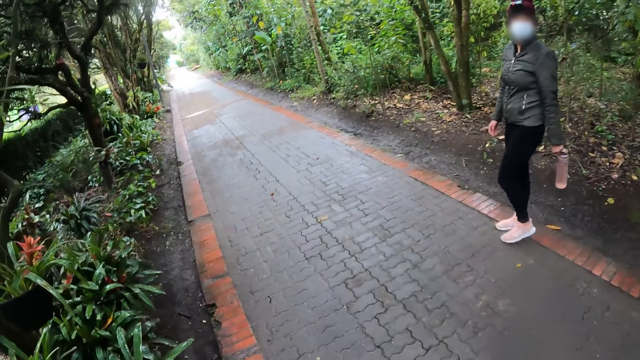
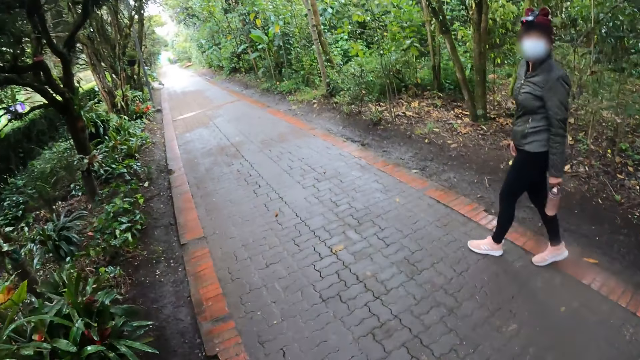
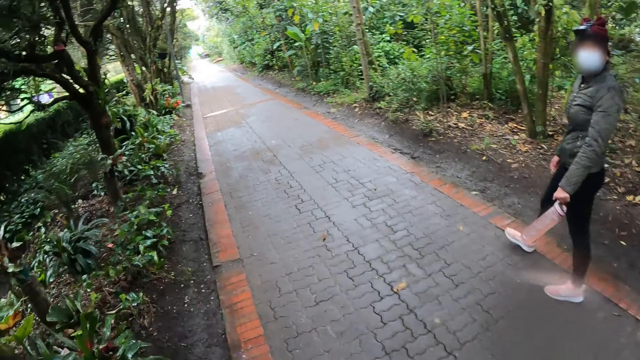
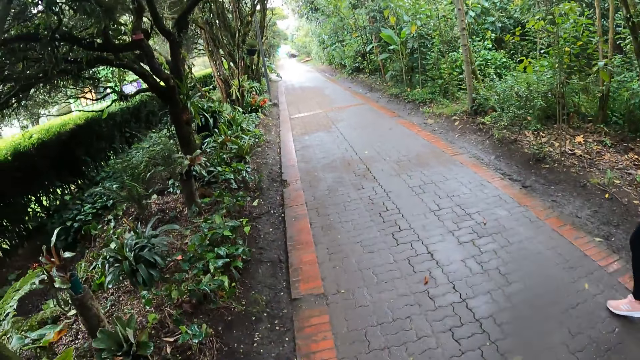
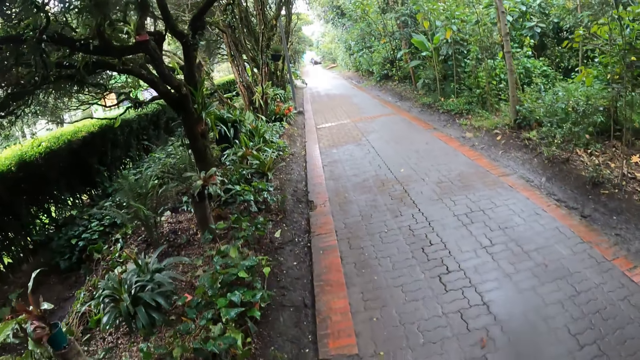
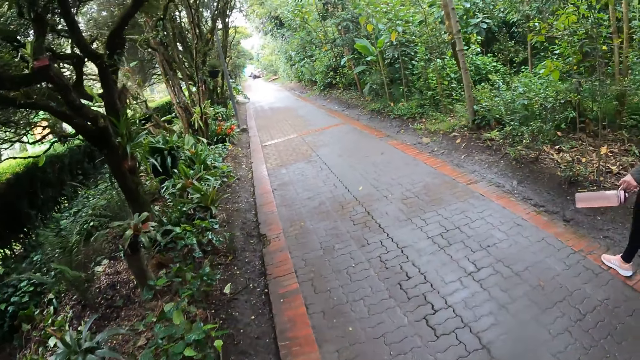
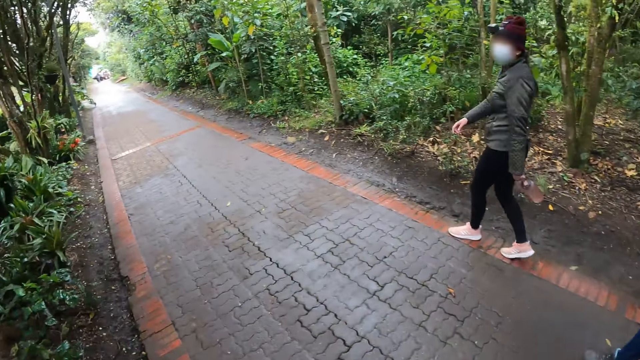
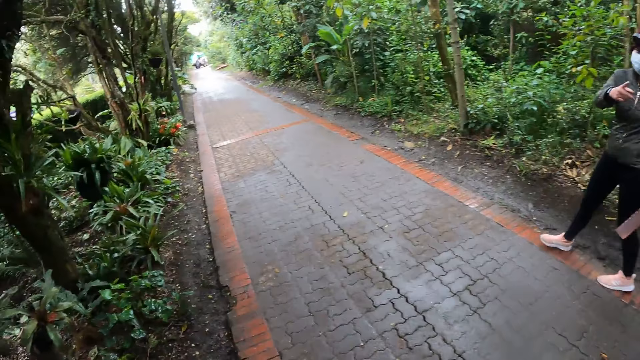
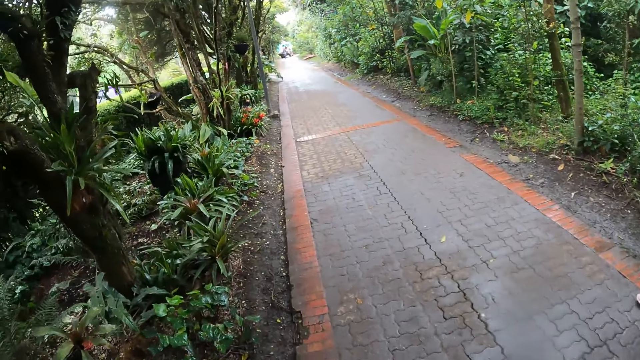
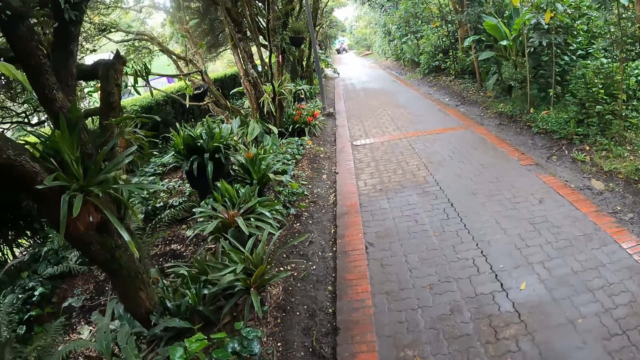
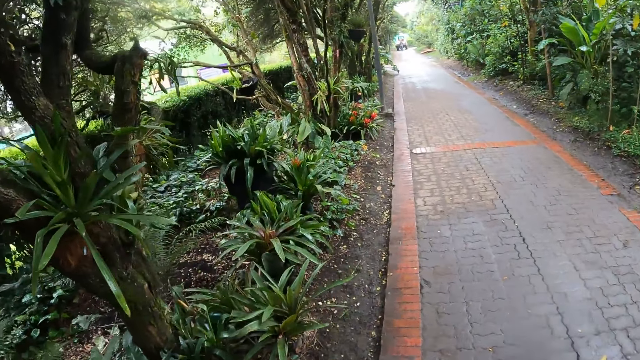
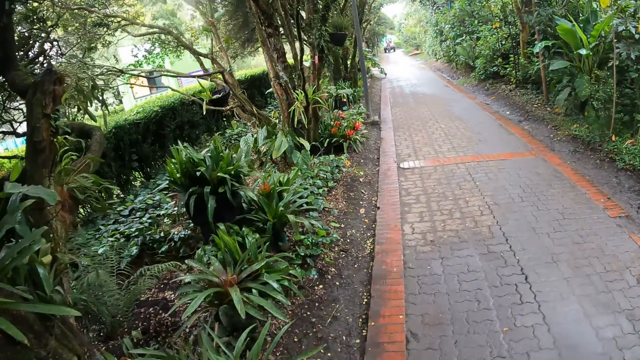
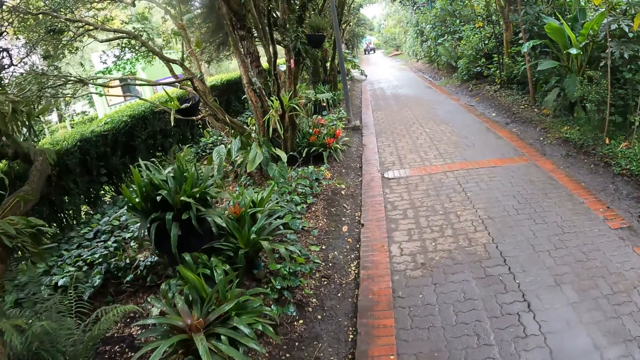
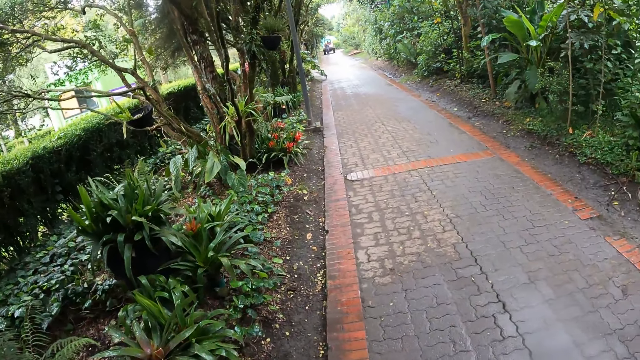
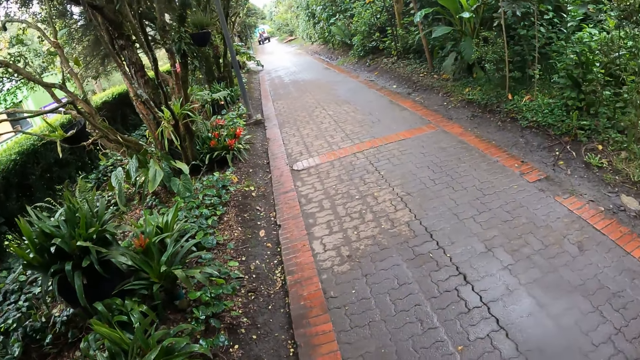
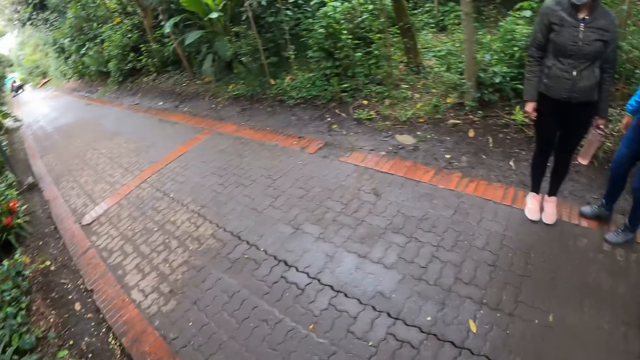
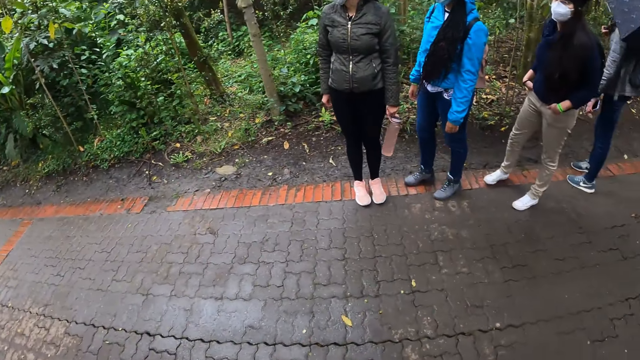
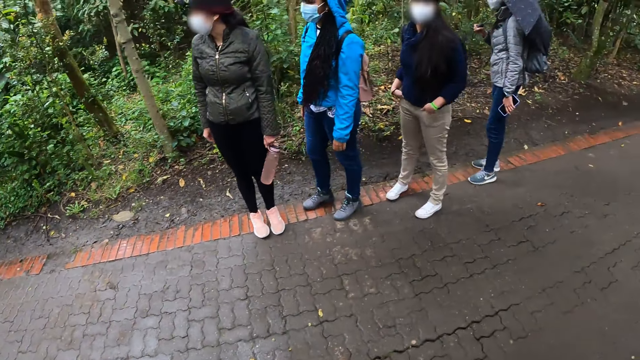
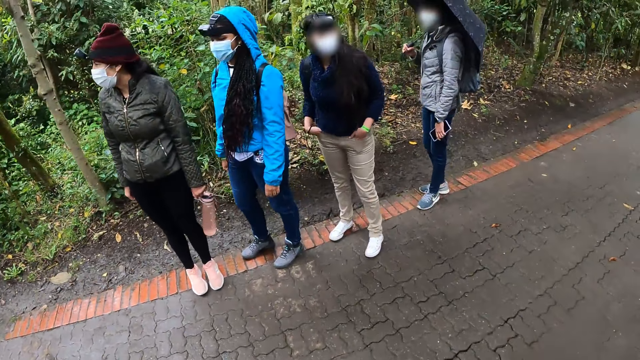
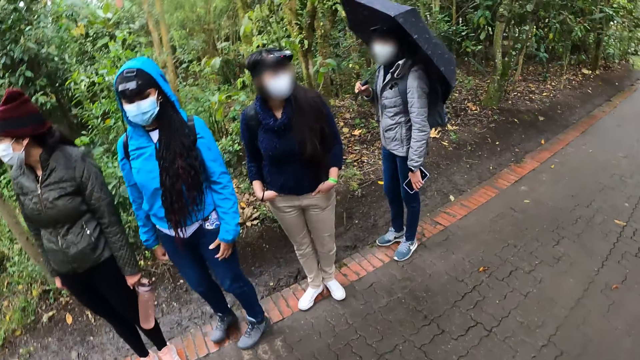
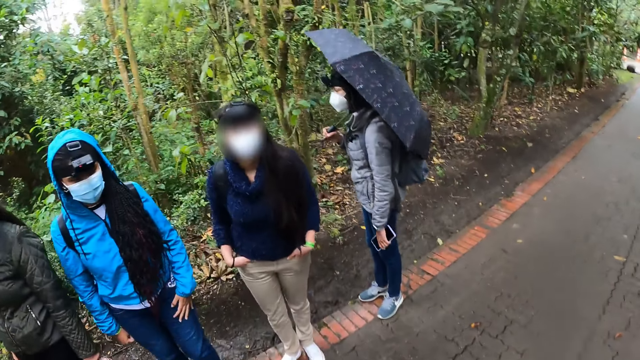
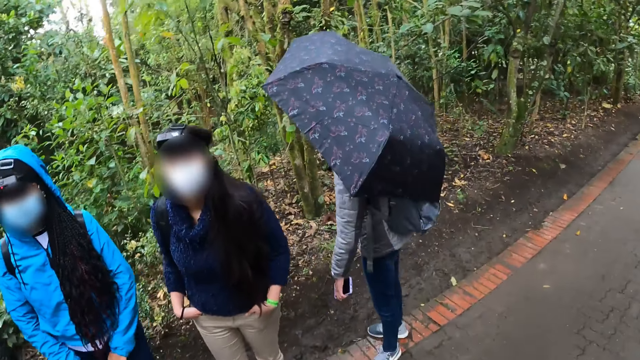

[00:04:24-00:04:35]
A lady moves the hand. The camera wearer walks on the pavement. They look around. They step forward.

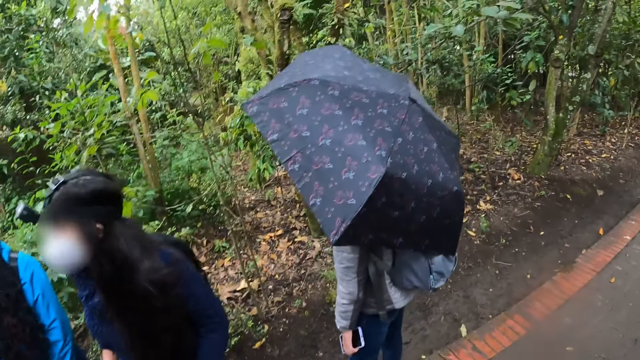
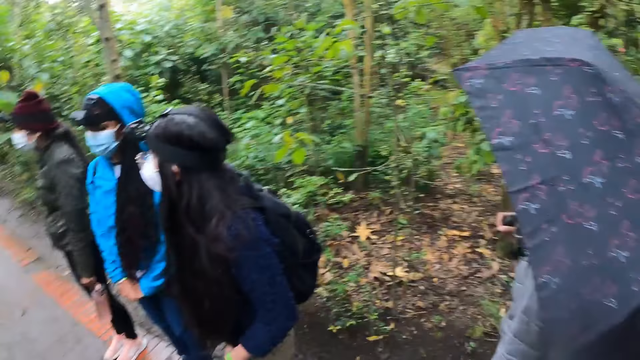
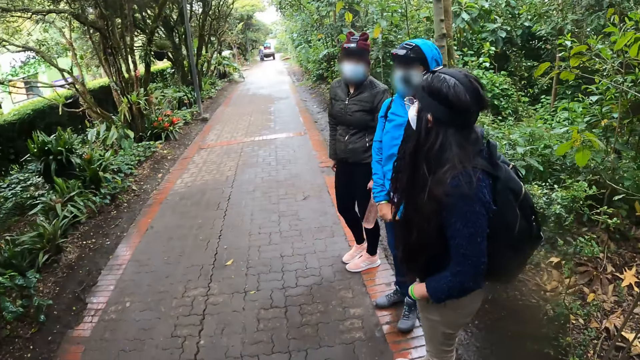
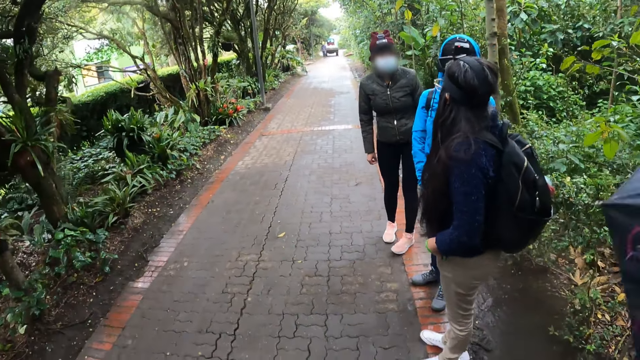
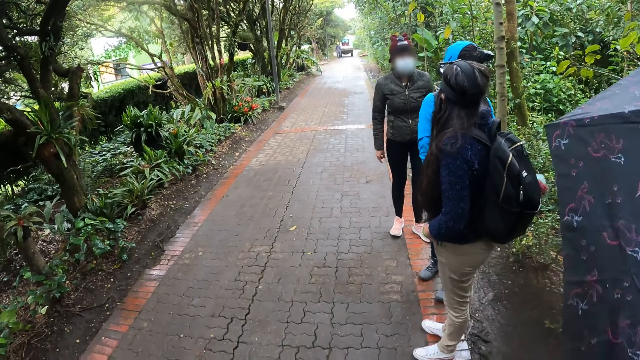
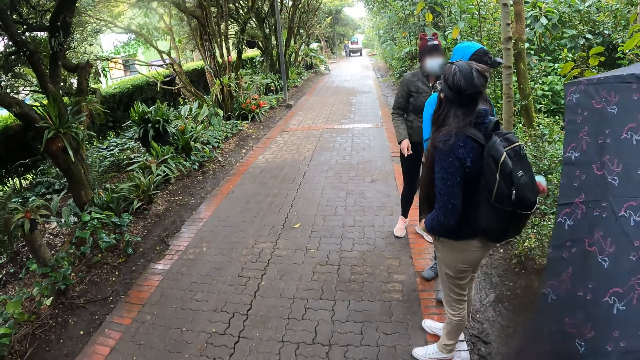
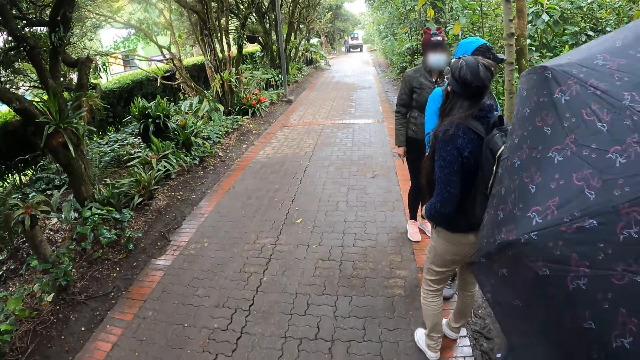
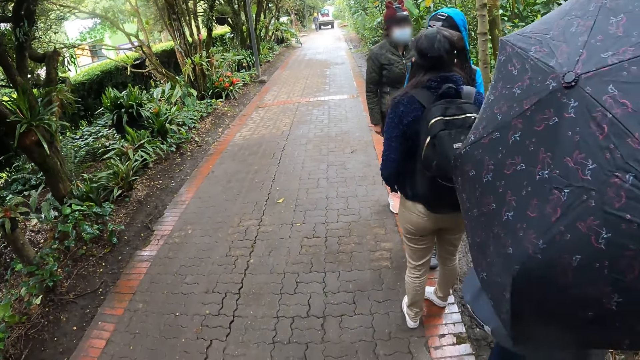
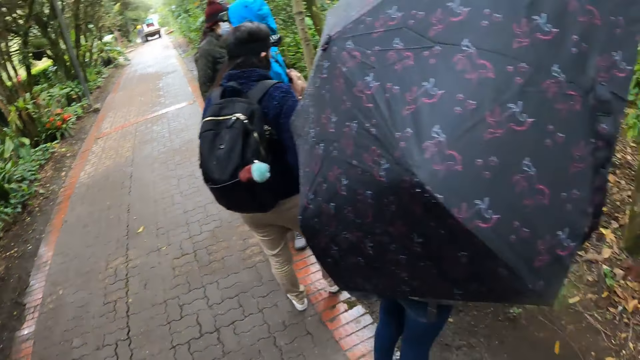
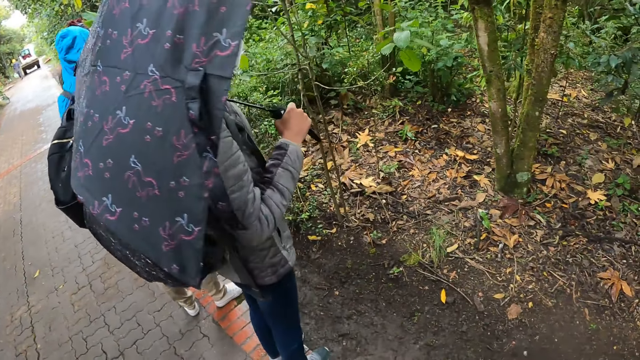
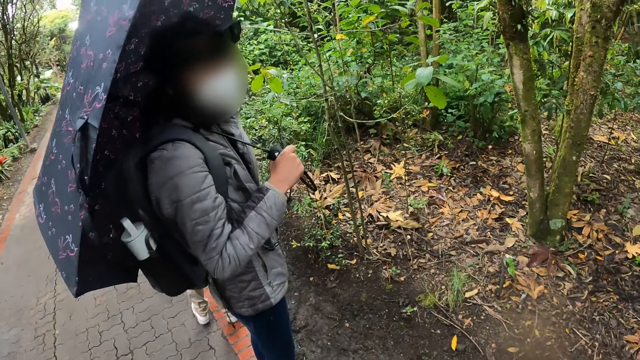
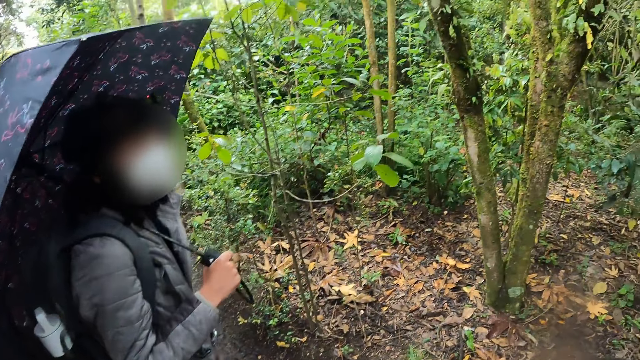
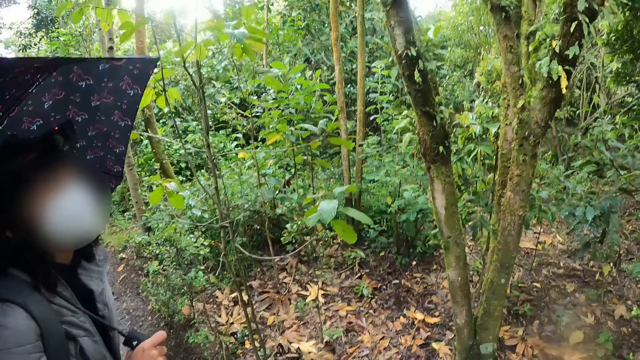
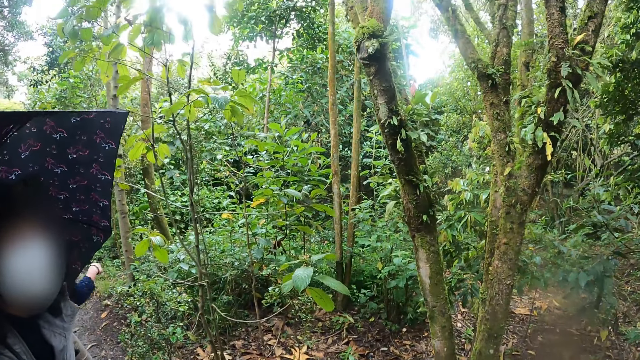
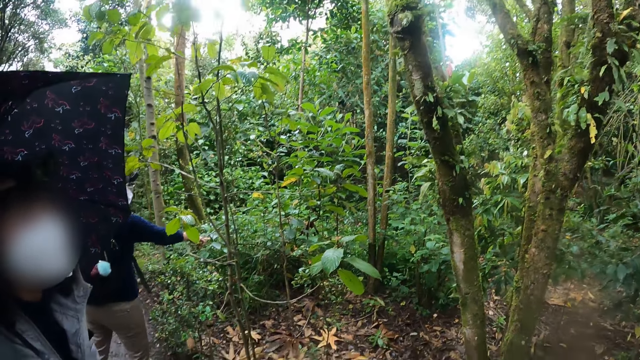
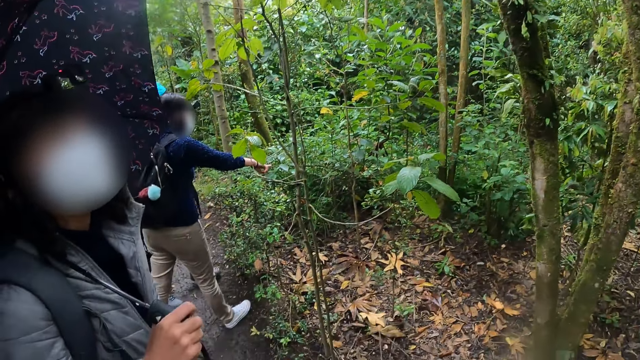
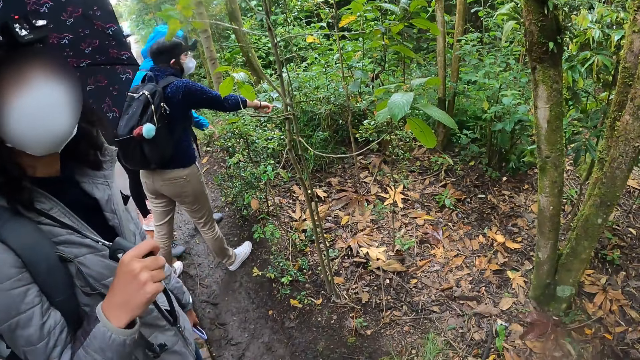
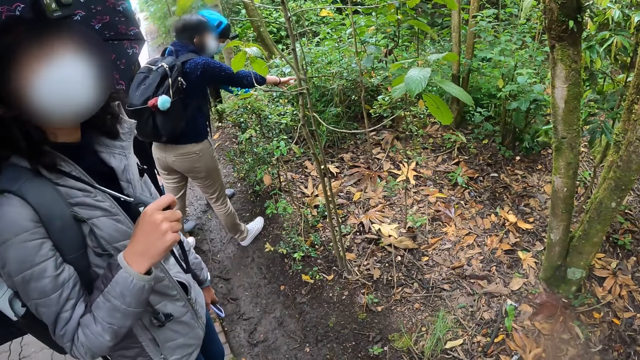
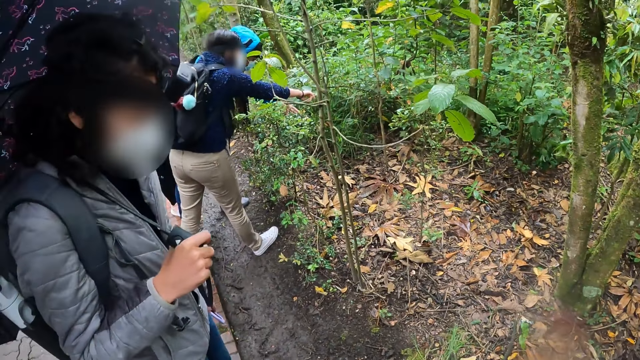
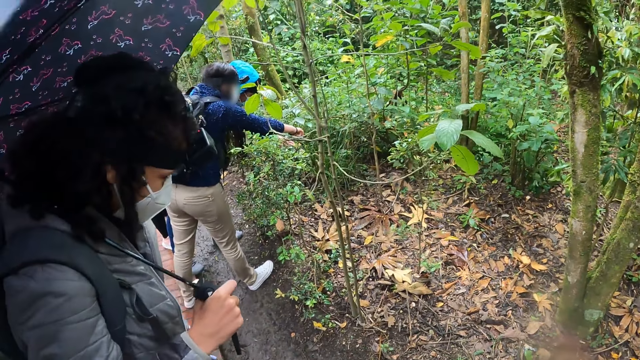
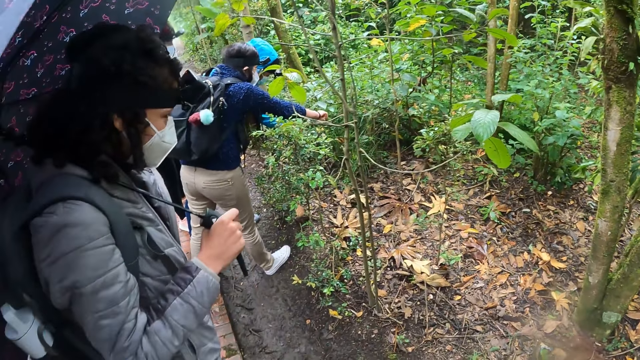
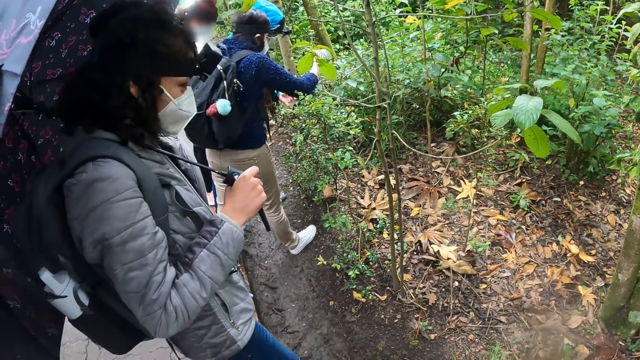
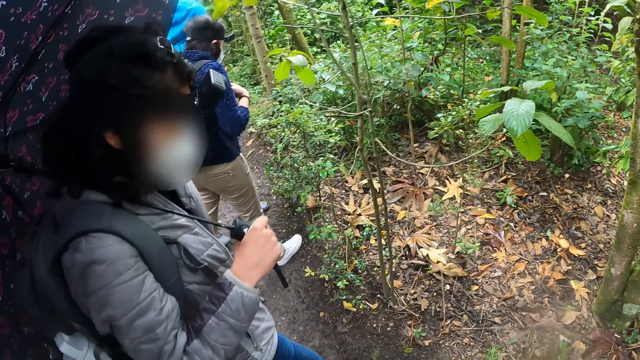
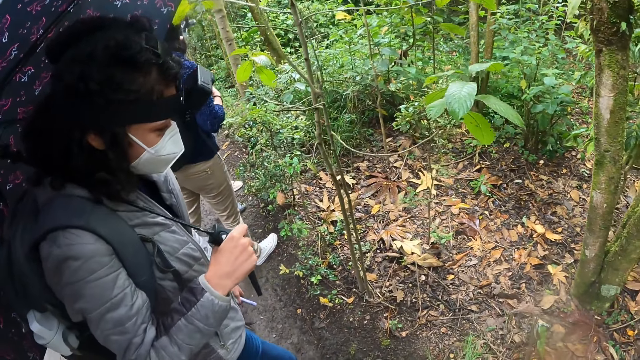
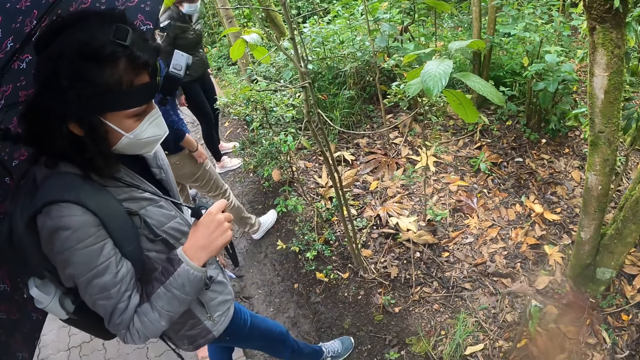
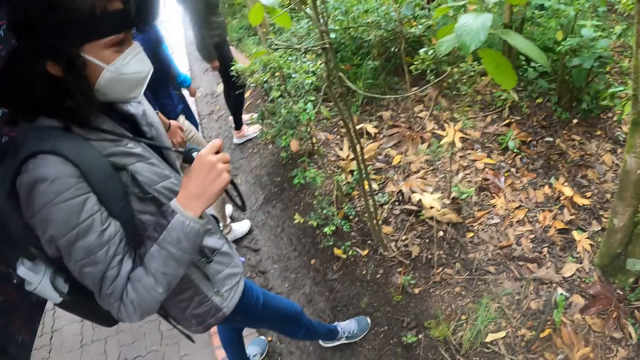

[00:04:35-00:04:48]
The camera wearer looks around. A lady looks around. Another lady looks around. A third lady looks around. The camera wearer looks around. The third lady points with the finger. The first lady points with the finger. The camera wearer looks around.
